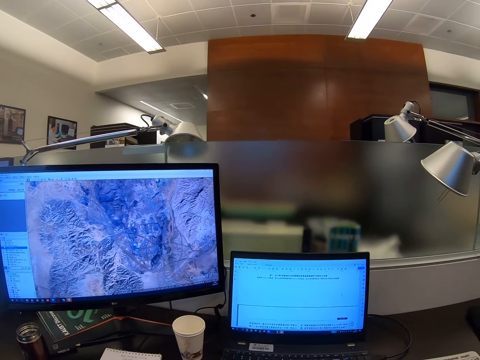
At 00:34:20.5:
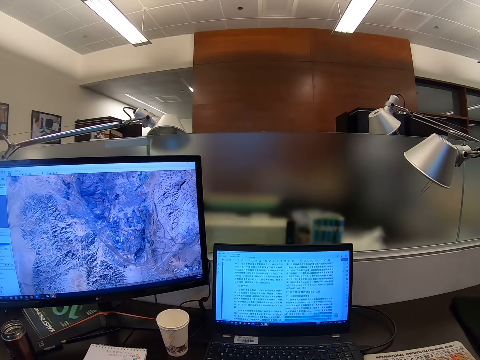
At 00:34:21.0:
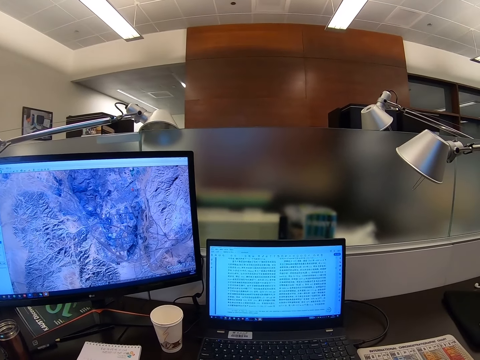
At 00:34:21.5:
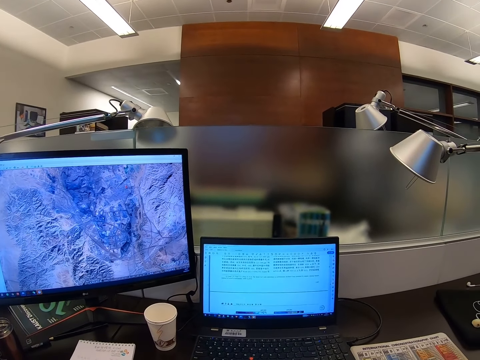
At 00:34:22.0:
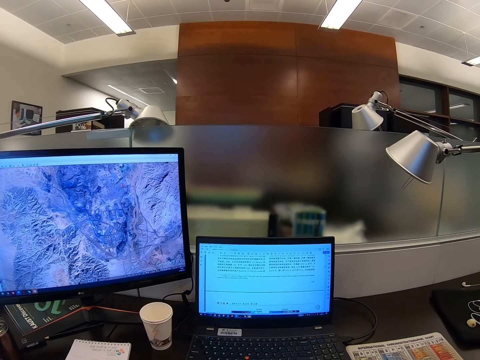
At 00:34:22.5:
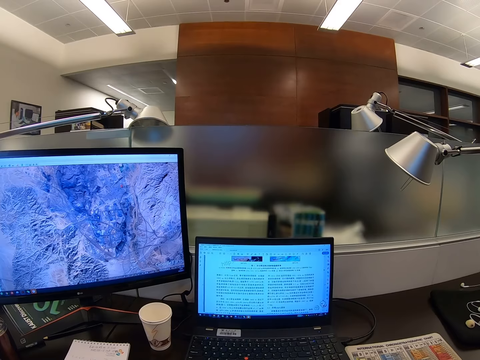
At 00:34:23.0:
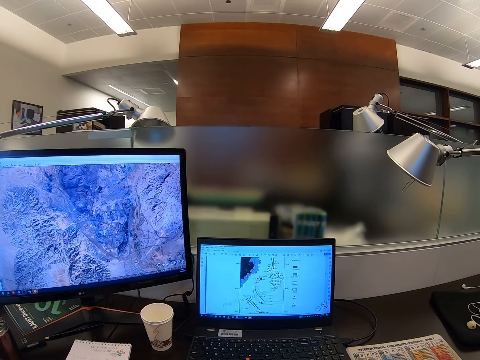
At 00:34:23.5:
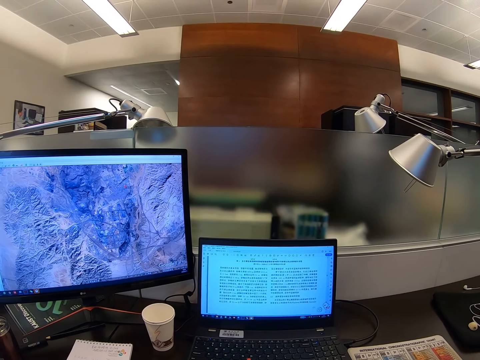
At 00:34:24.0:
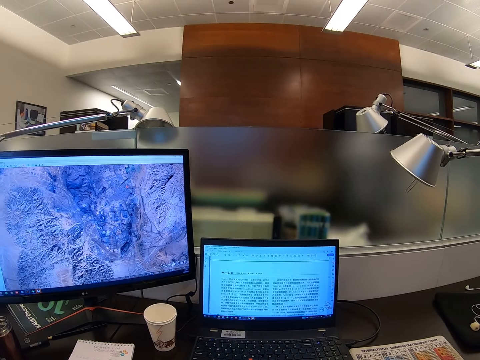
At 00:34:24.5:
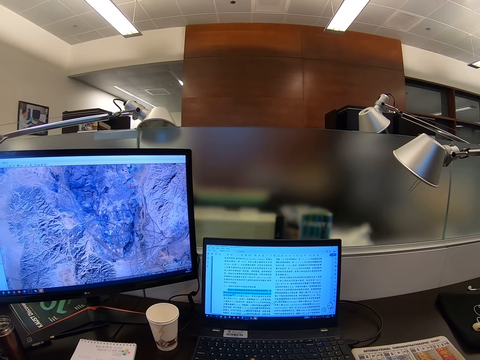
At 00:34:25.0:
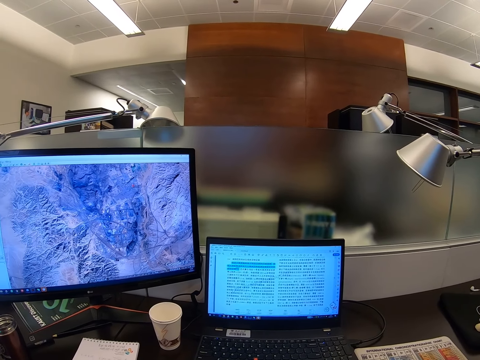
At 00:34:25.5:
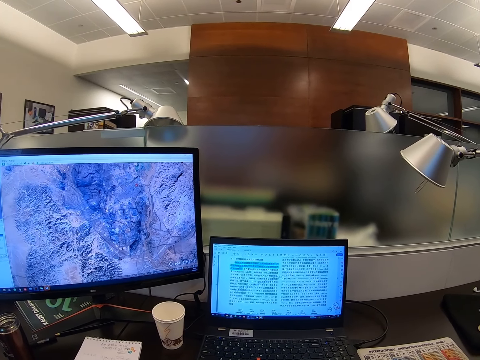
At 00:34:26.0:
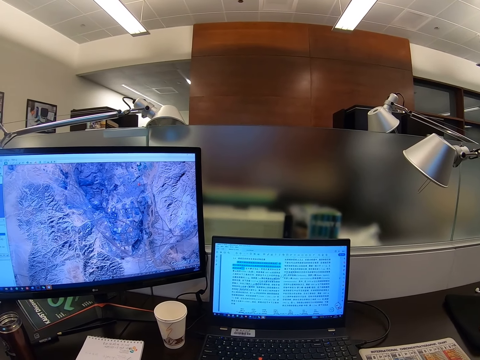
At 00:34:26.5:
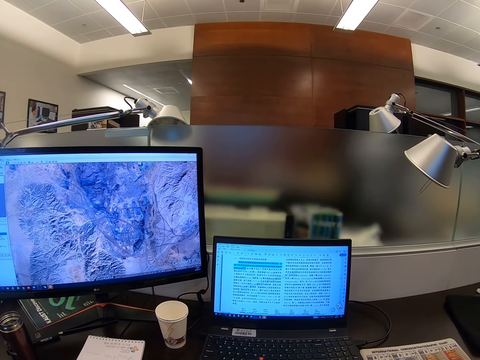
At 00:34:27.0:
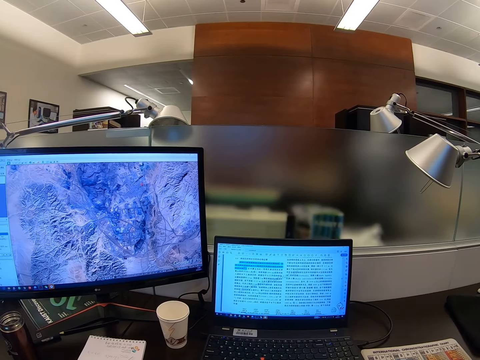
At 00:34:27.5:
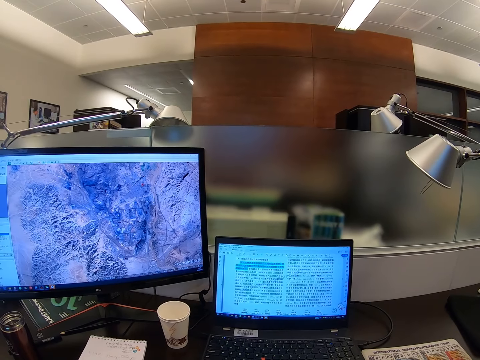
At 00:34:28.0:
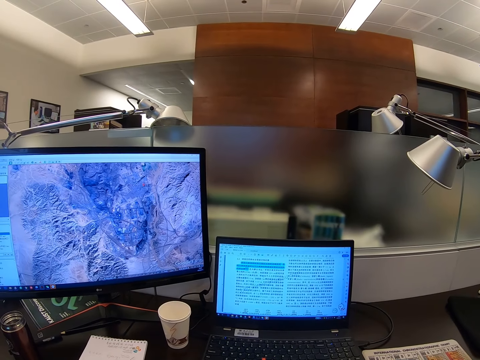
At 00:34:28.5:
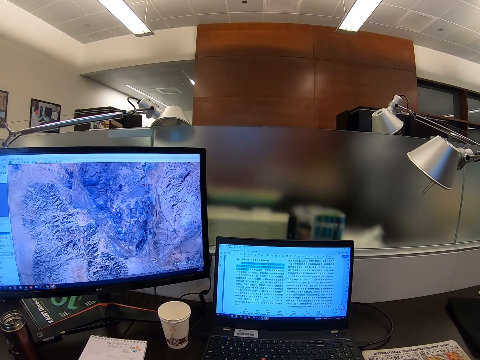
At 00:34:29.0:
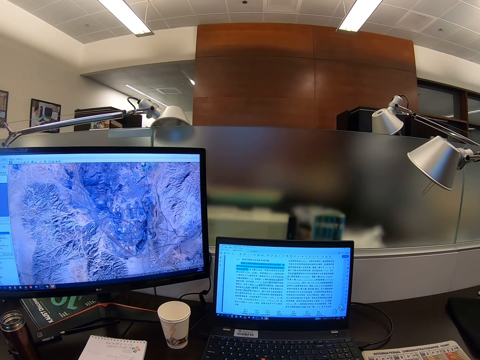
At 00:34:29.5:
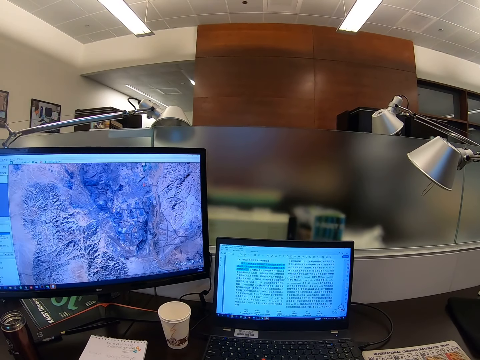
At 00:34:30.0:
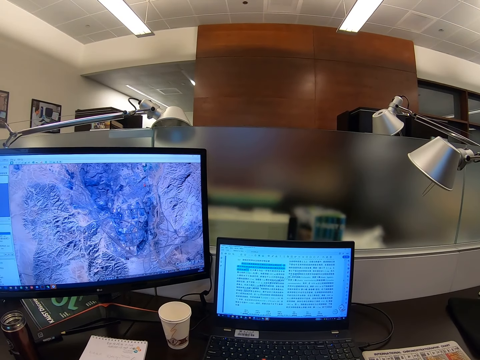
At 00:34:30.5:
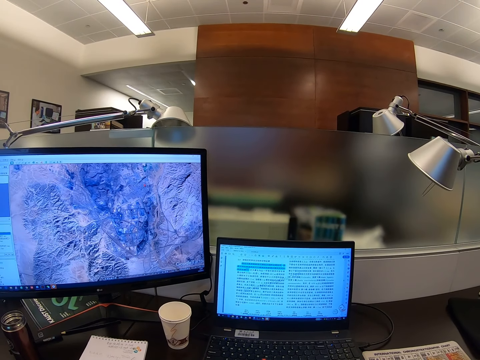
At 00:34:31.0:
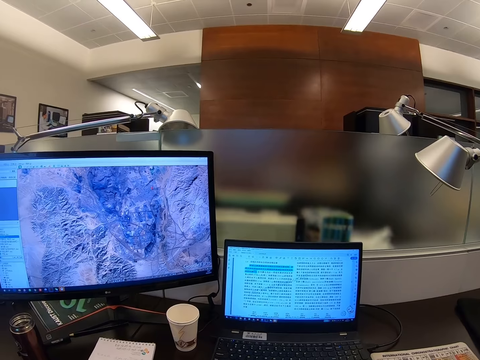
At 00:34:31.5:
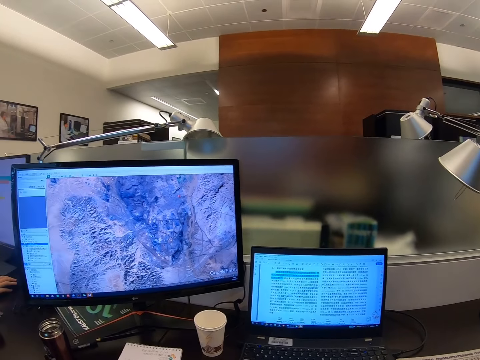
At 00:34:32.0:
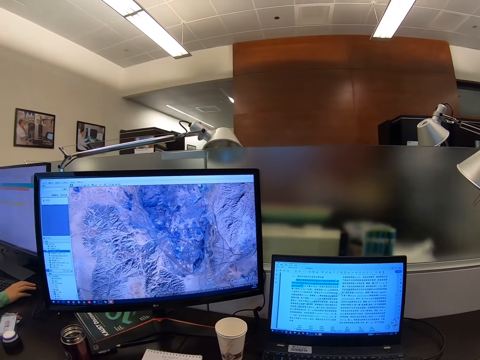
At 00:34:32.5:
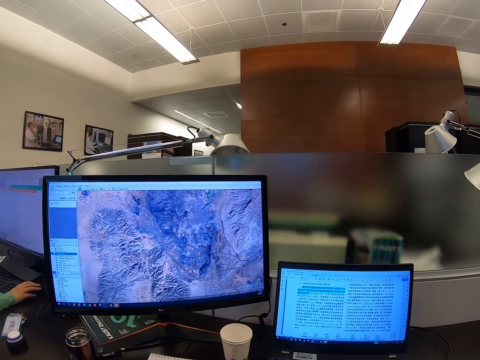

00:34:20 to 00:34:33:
The camera wearer scrolls a computer.

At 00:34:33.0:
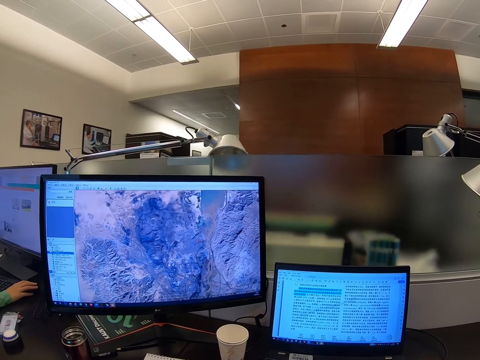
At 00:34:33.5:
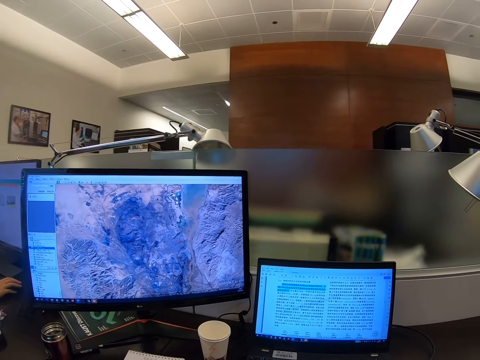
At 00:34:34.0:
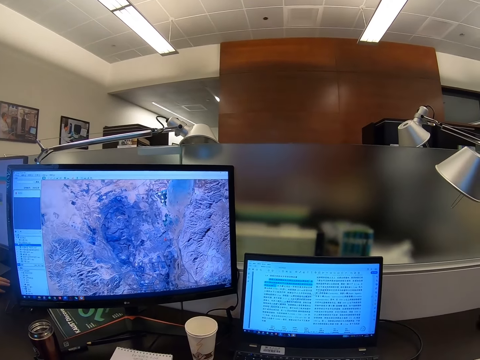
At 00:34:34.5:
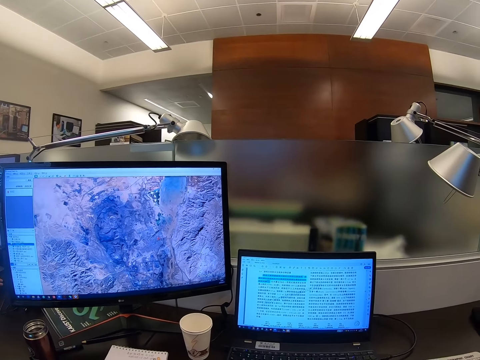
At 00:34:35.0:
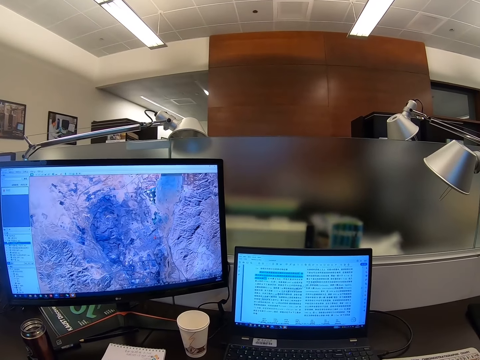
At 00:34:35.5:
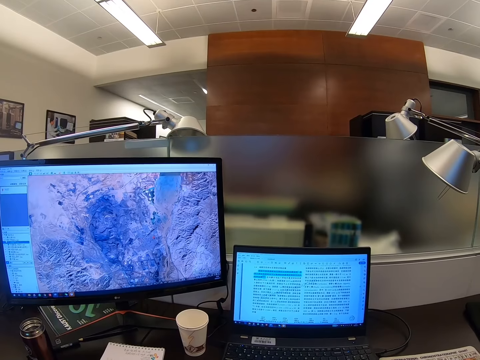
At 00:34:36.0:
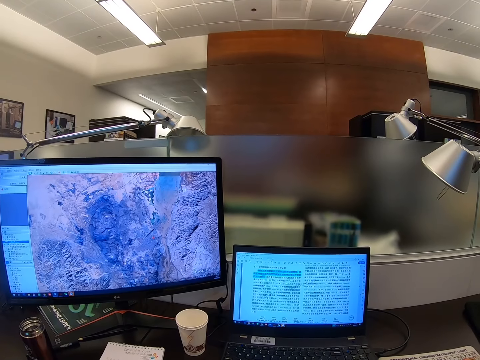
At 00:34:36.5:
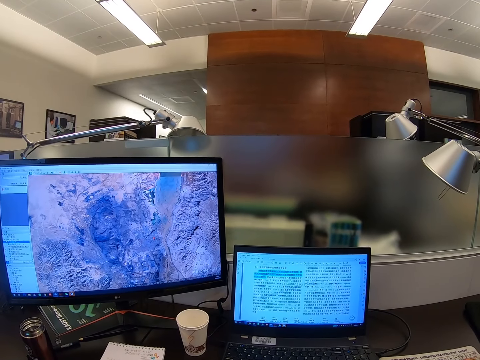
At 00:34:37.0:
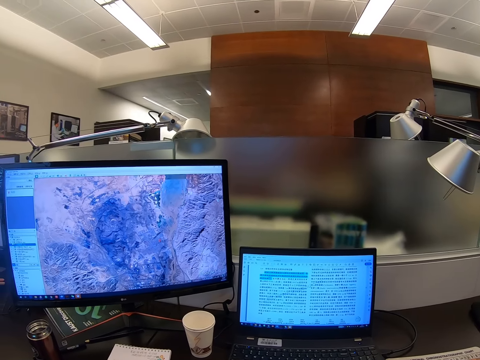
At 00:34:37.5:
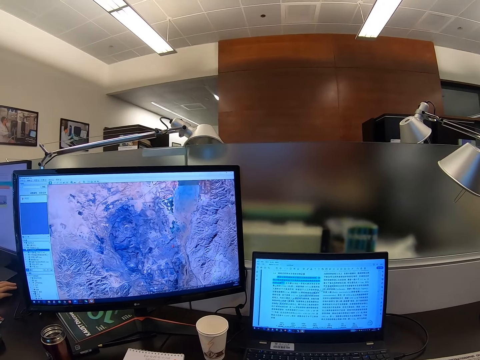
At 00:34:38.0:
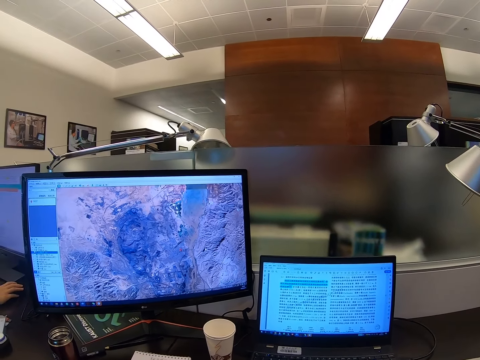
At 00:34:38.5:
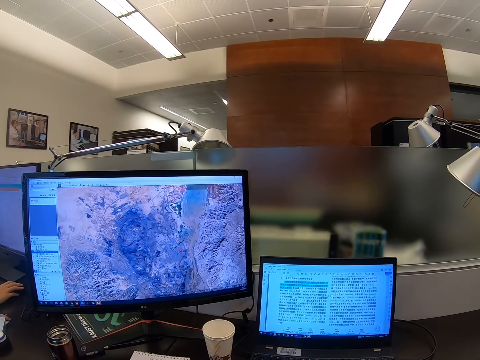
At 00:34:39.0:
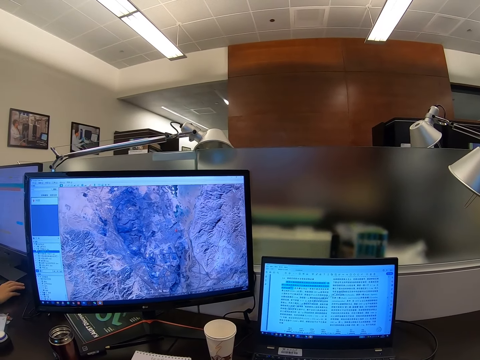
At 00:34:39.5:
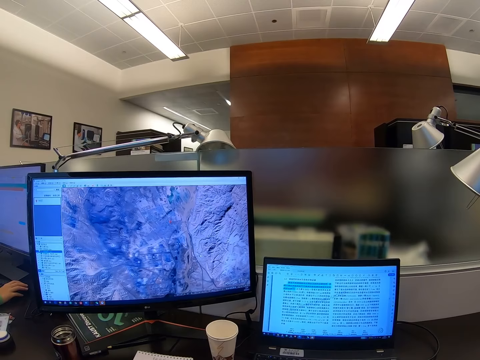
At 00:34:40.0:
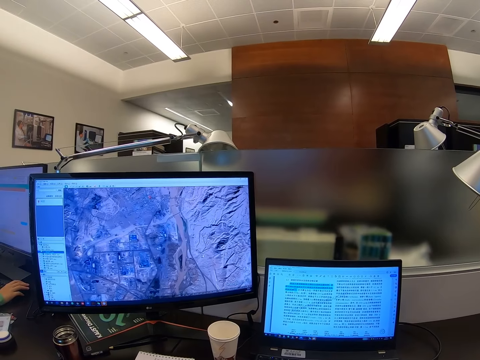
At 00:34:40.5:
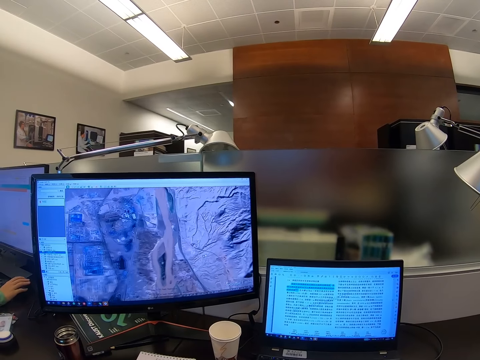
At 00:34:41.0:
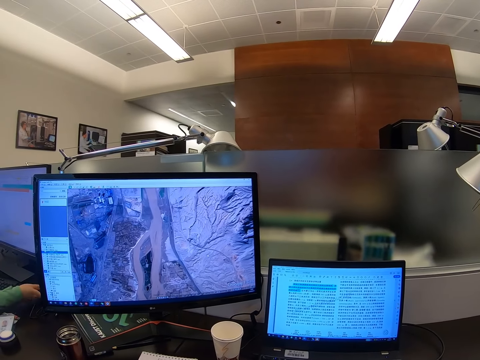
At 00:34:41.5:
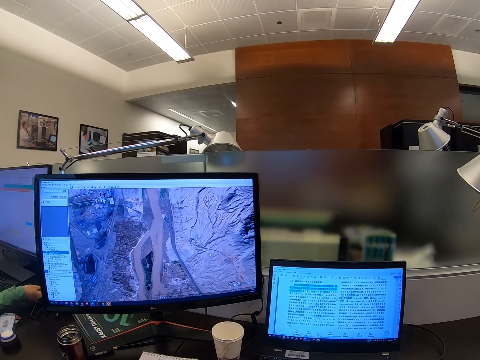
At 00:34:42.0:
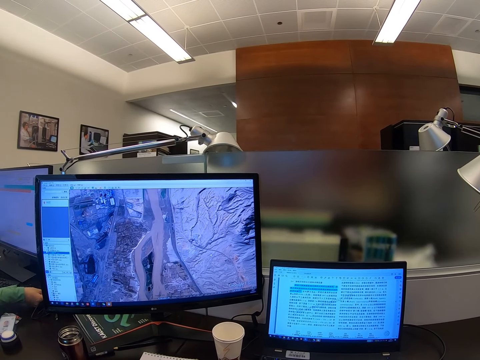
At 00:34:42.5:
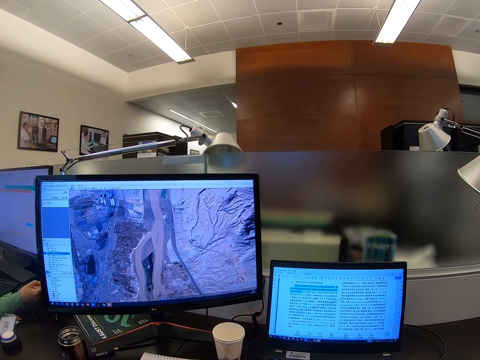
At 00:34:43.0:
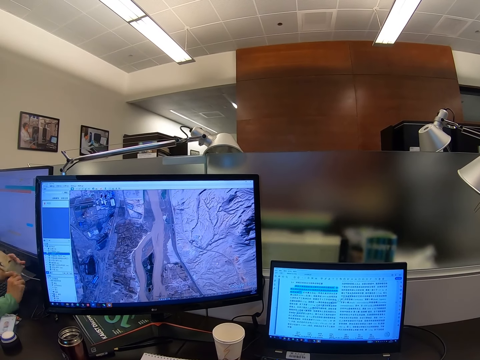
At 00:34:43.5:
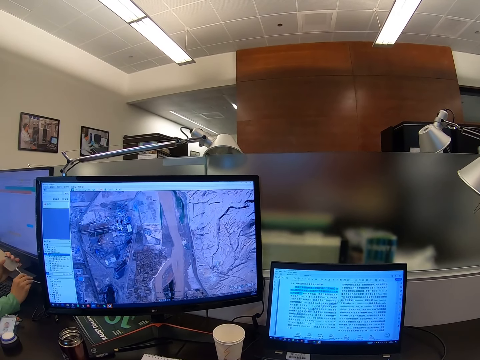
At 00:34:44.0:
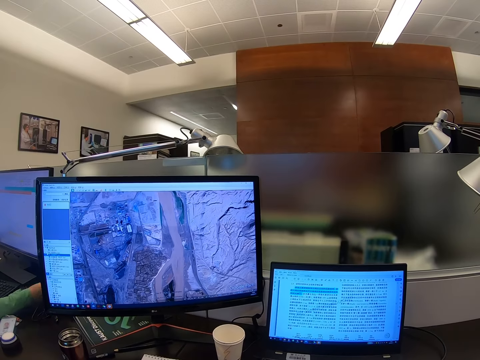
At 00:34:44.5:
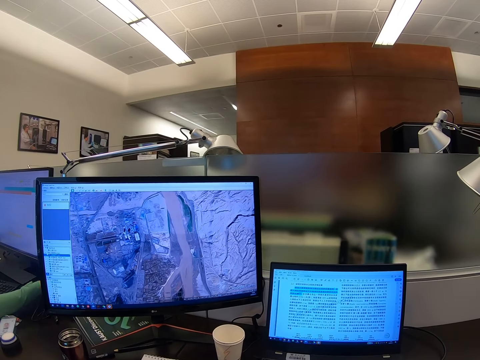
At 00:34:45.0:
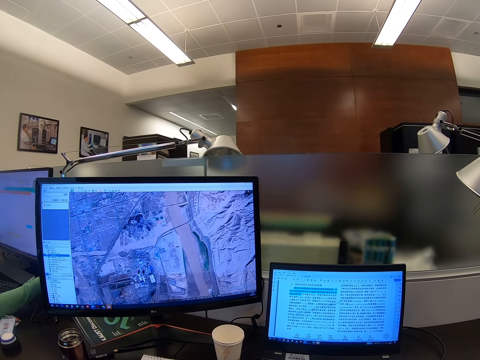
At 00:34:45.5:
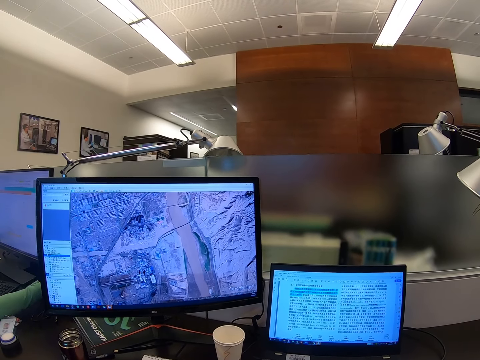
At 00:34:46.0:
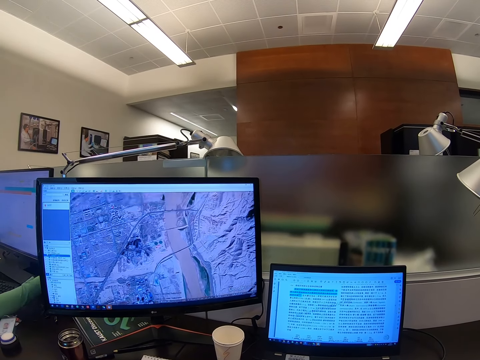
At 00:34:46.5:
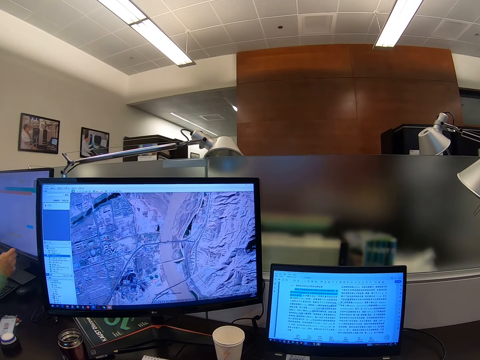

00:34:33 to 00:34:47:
The camera wearer stares at the computer. They scroll the computer.
